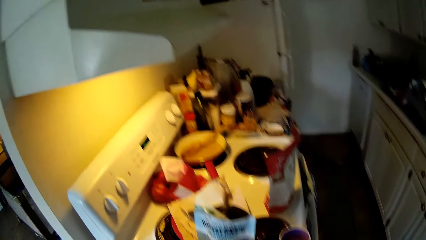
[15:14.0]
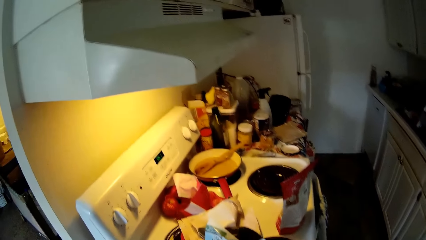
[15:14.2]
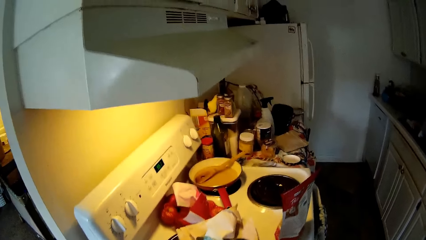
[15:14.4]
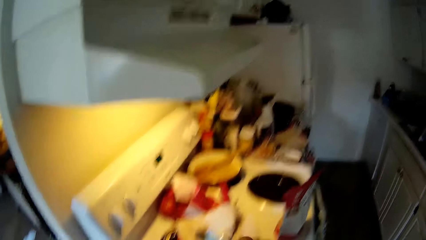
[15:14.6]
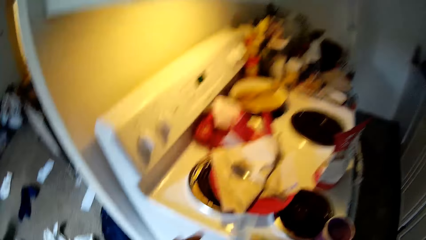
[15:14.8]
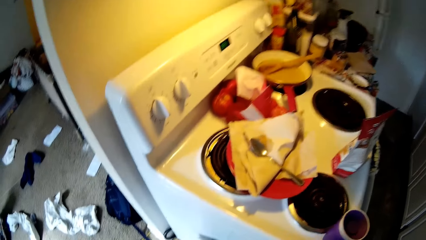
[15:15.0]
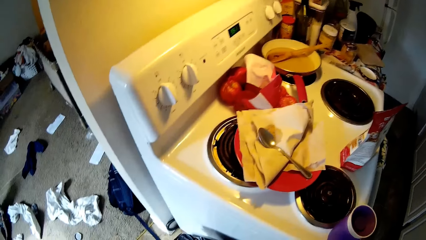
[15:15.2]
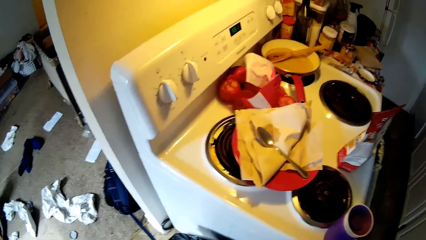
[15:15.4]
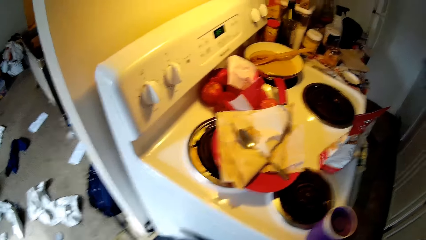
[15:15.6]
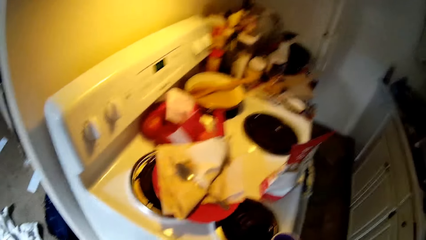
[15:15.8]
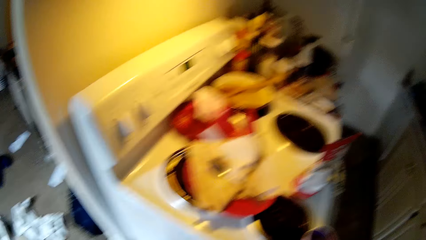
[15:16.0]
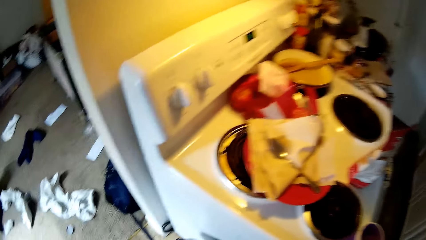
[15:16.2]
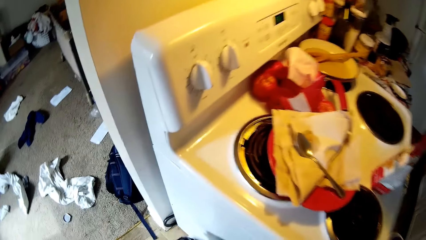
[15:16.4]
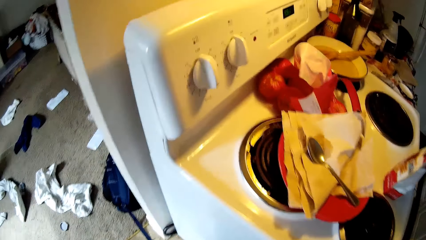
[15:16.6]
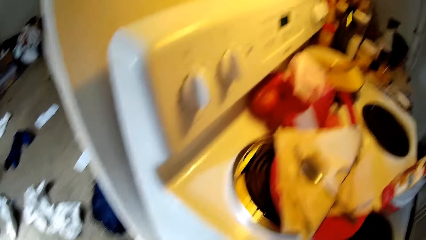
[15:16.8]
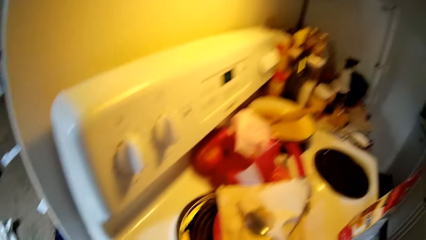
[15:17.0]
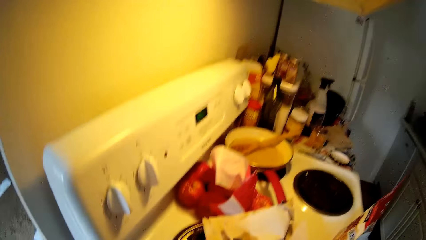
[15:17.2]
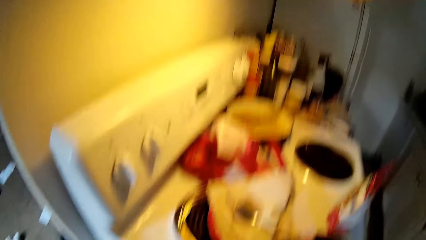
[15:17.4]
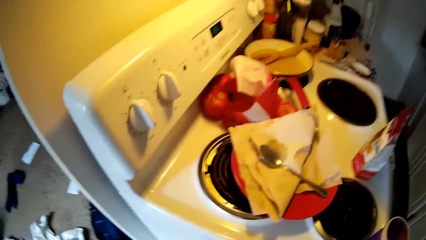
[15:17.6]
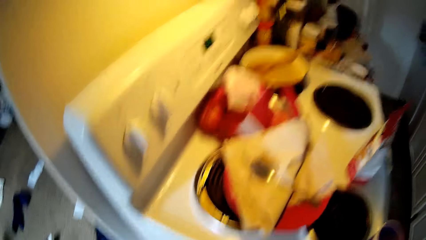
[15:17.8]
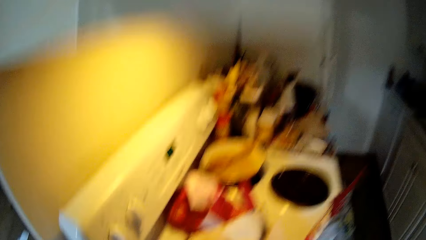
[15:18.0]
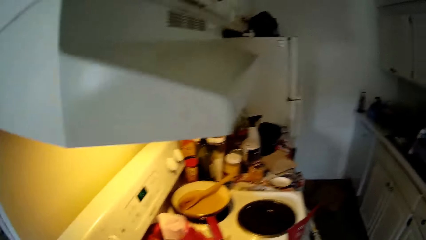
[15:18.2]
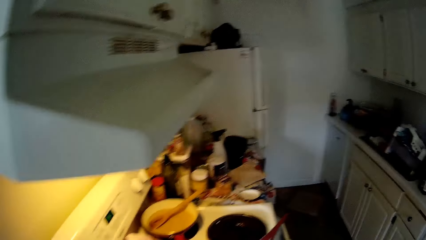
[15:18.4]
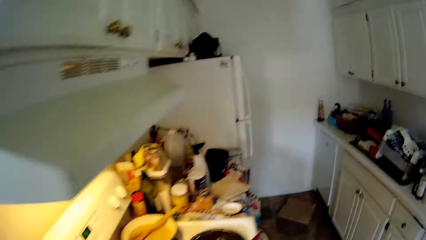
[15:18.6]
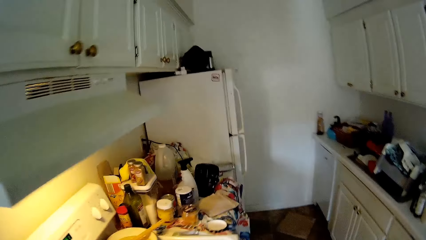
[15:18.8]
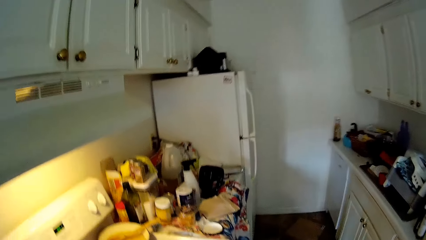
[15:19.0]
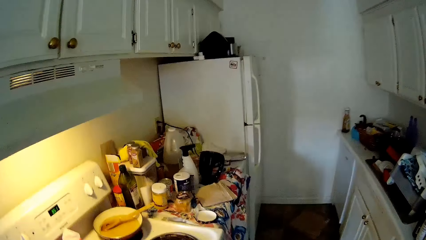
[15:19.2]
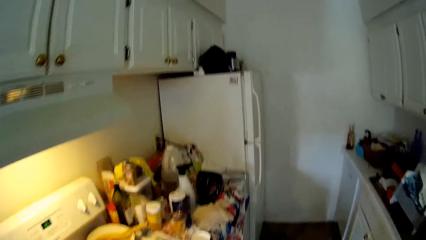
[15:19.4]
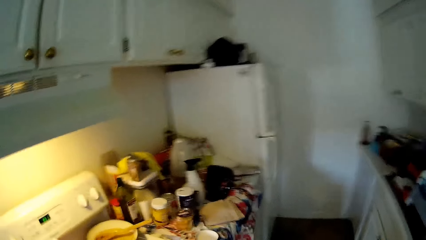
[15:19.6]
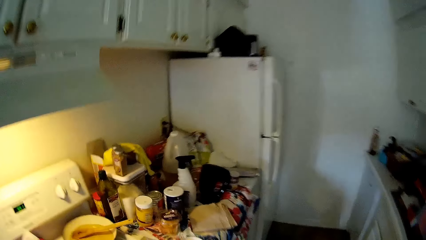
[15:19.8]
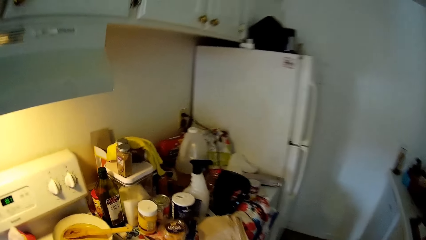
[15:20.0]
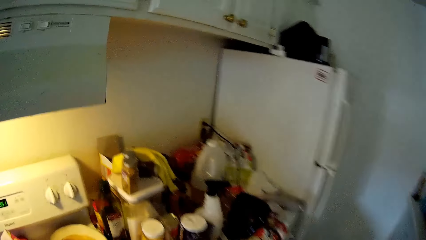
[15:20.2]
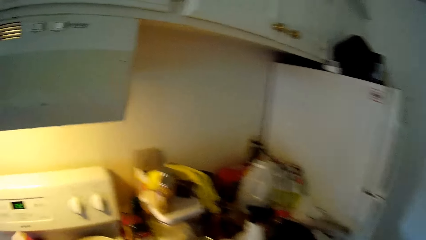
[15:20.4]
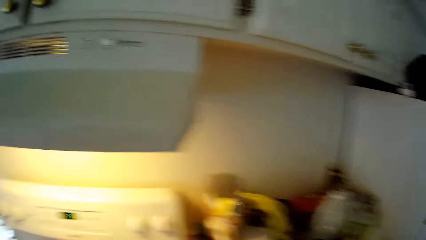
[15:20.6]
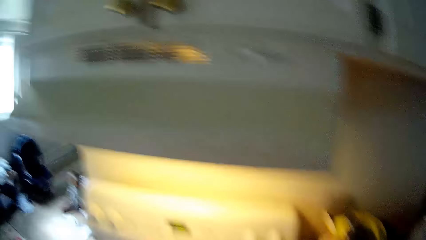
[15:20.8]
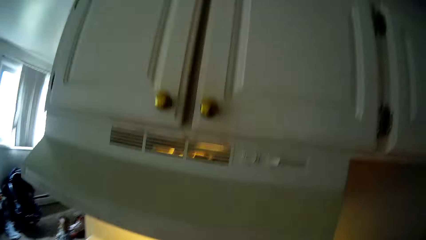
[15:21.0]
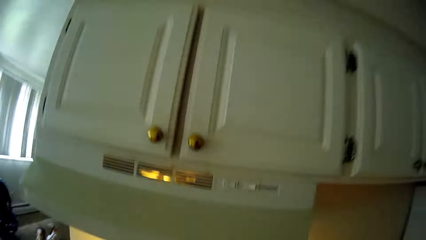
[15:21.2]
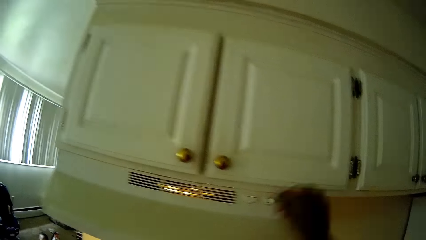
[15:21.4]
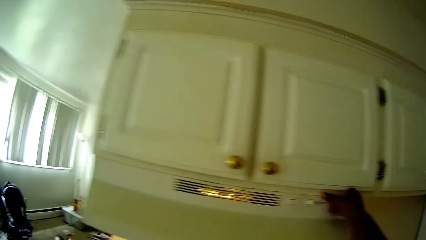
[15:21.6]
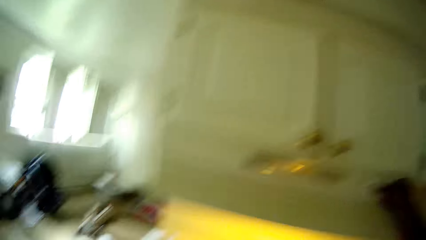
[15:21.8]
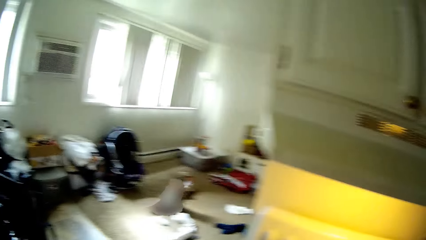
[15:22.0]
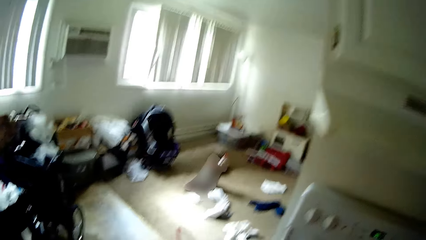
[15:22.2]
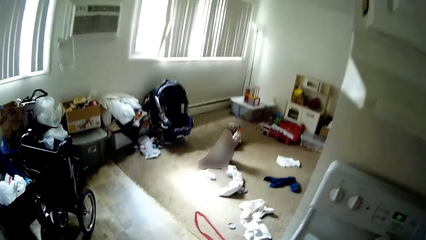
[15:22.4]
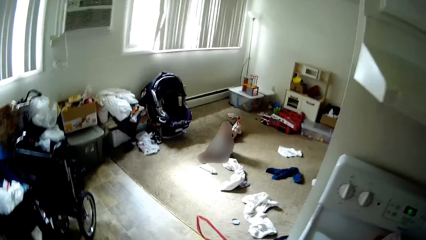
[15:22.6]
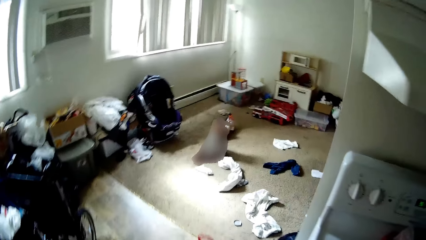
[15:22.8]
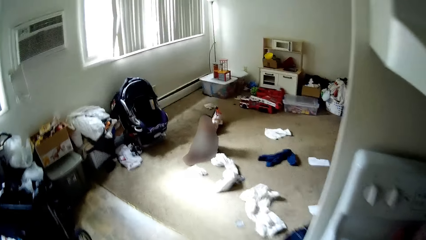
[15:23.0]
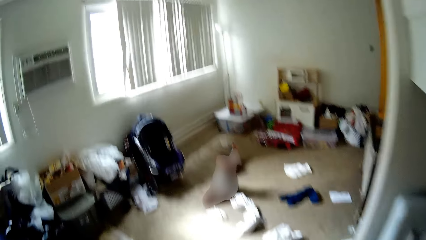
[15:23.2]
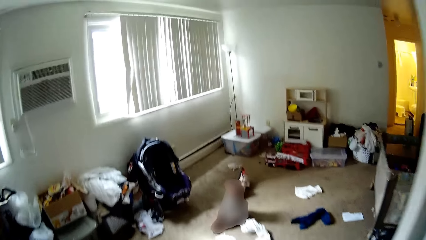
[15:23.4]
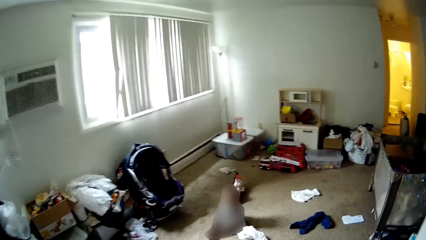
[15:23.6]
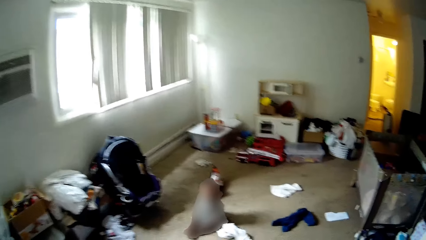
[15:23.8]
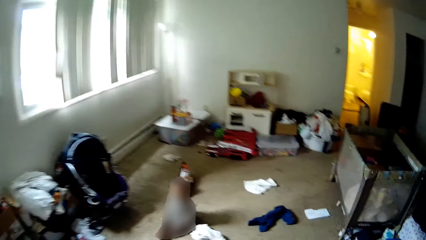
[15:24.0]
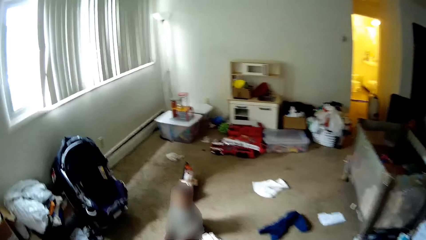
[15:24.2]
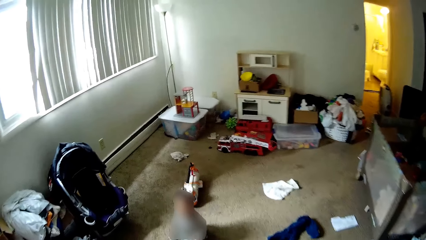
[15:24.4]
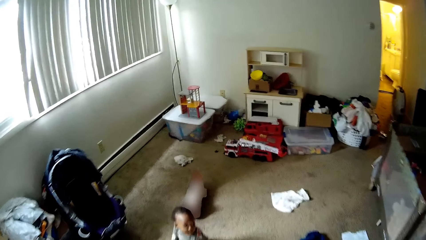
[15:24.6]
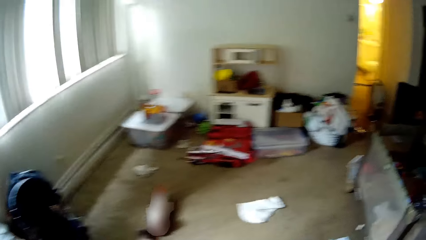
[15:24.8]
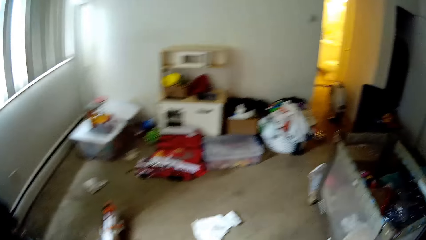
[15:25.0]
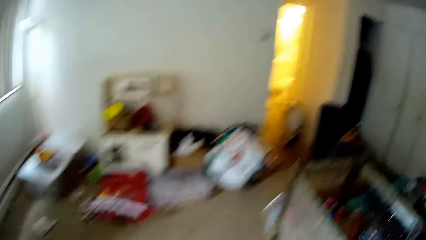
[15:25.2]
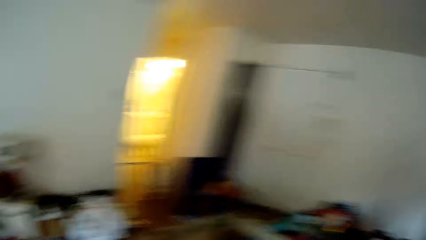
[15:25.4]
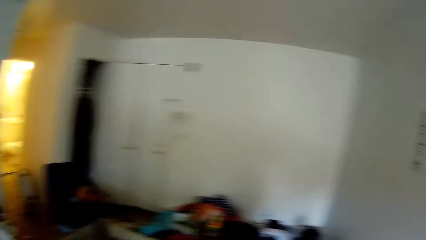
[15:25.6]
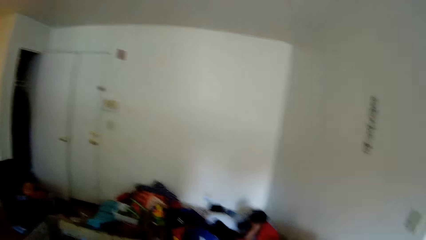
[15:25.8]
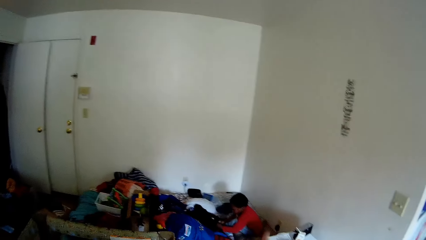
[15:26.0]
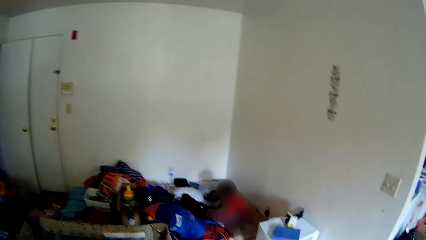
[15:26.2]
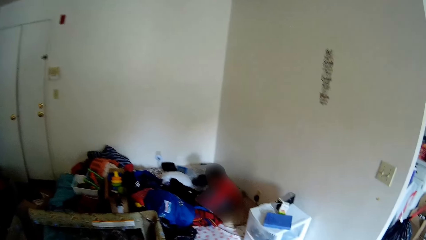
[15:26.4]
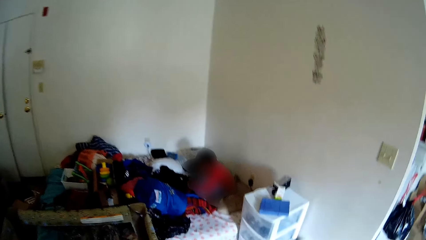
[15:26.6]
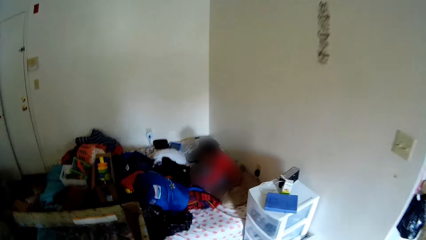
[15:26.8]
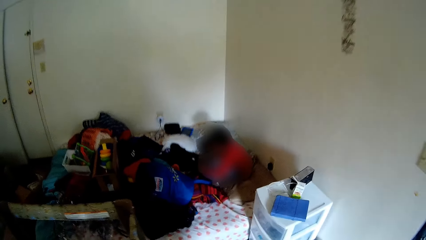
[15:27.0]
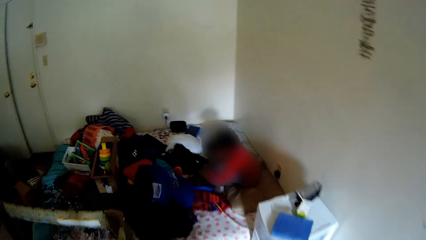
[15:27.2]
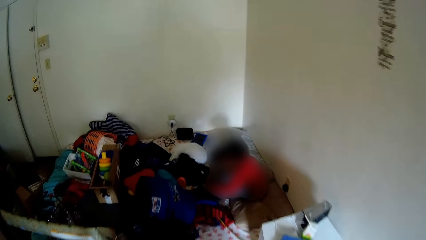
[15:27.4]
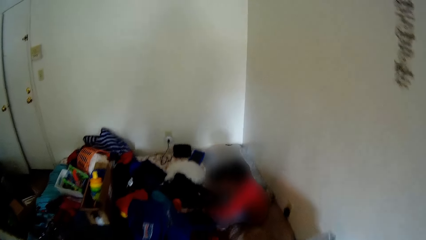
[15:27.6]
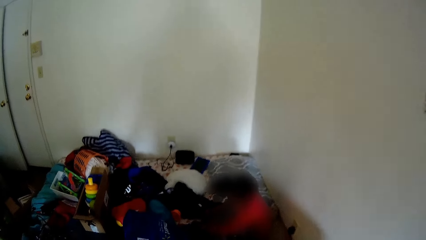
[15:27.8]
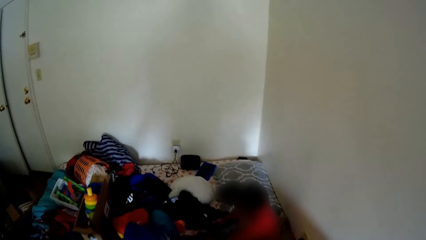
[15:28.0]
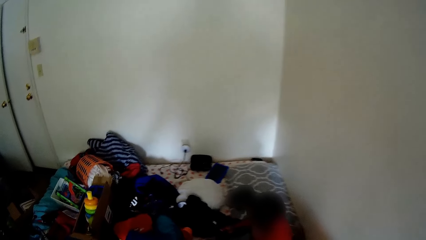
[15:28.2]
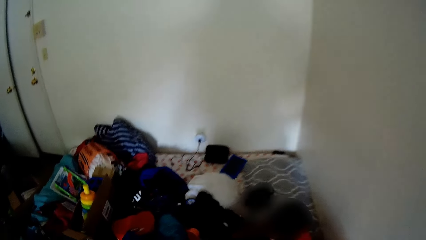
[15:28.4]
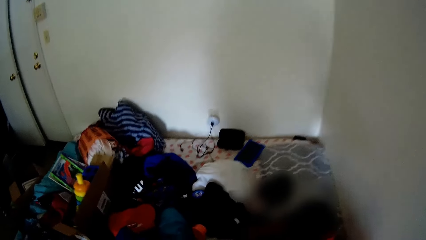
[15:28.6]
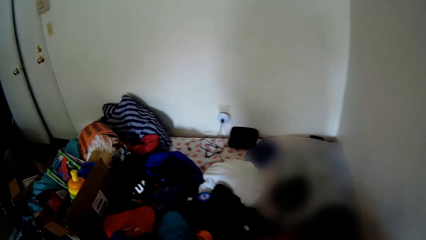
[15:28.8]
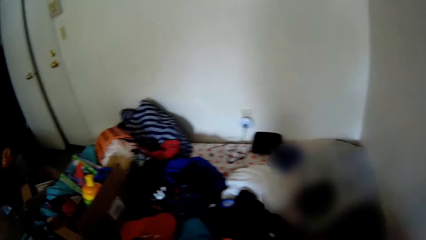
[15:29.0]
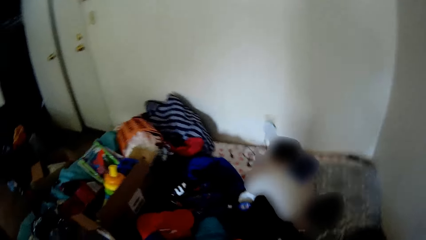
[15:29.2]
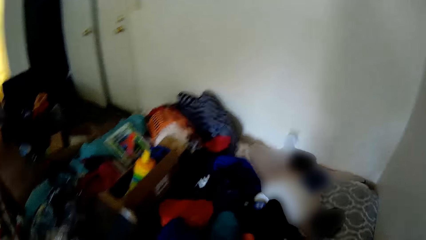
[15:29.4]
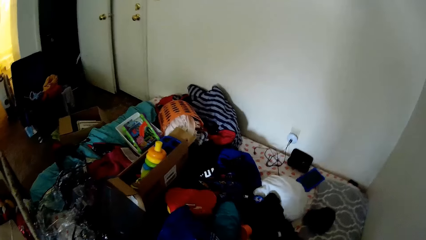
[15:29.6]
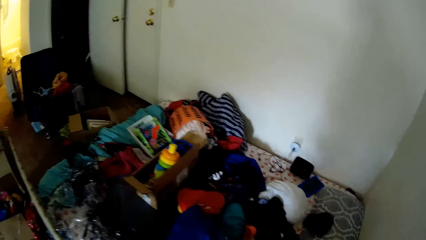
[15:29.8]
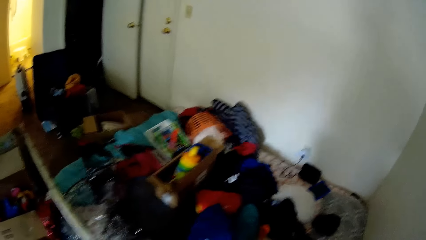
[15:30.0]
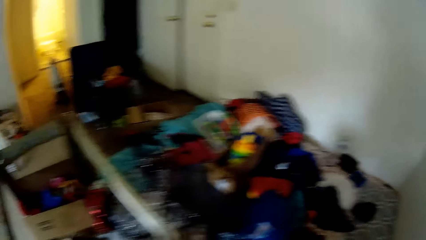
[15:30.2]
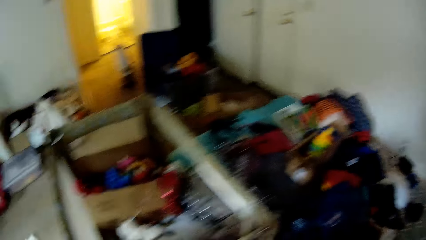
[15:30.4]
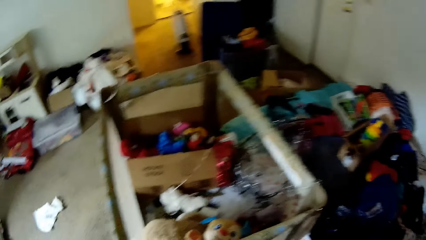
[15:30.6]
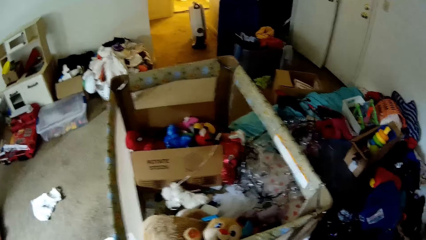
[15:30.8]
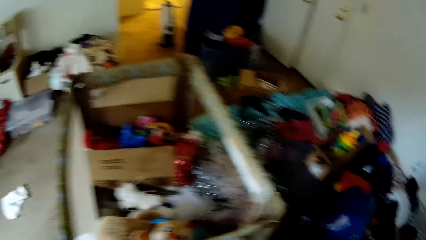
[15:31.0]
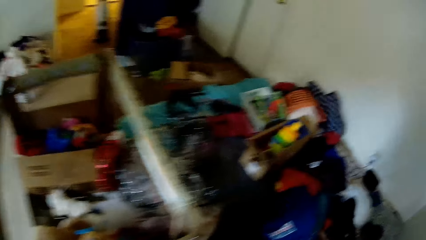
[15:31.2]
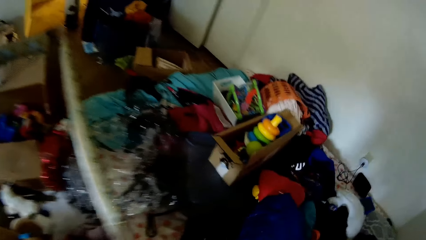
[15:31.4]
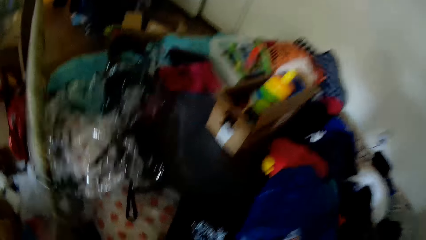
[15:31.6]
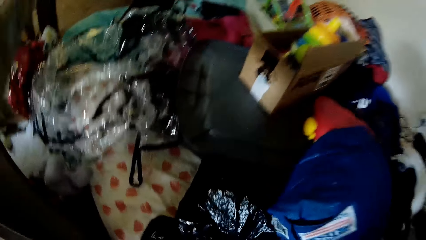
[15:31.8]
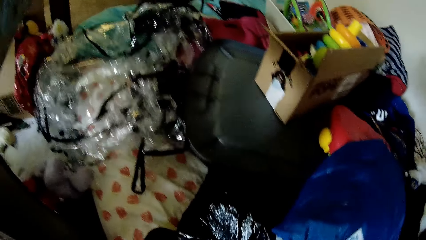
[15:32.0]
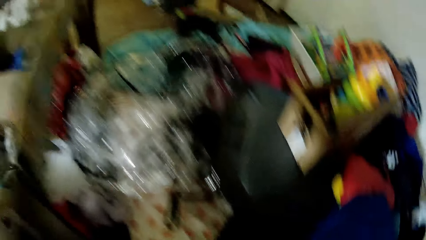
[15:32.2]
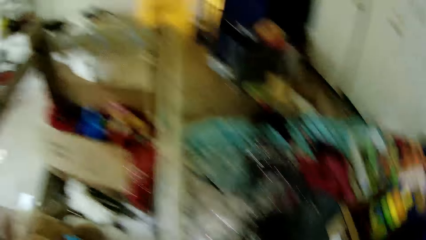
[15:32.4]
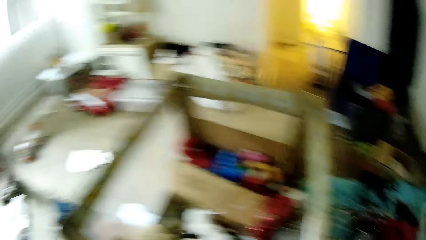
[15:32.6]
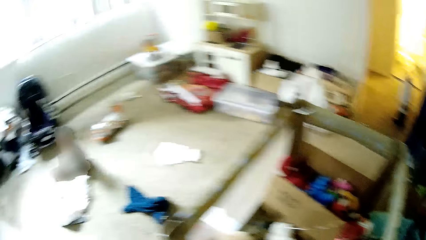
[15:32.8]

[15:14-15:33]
The camera wearer looks to the kitchen. She takes a nylon from the gas burner with her right hand. She walks towards the countertop. She switches off a smoke extractor with her right hand. She interacts with the baby. She walks towards the baby. She walks towards another baby. She interacts with the other baby.
